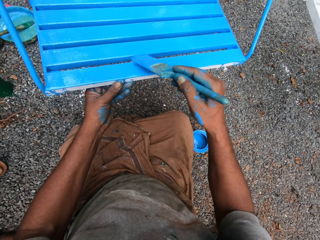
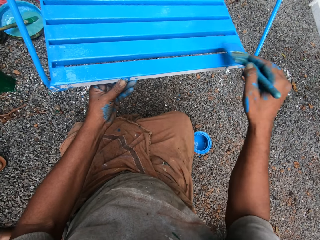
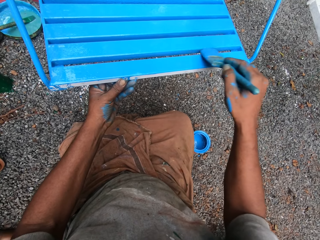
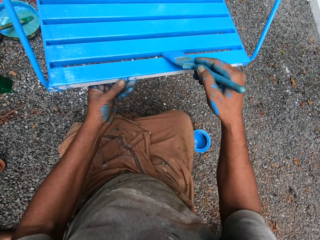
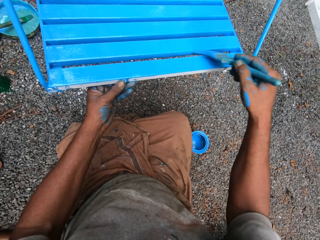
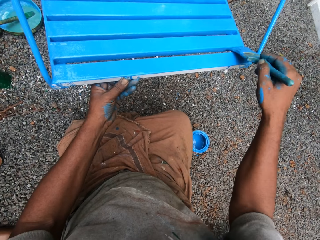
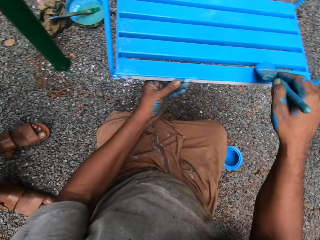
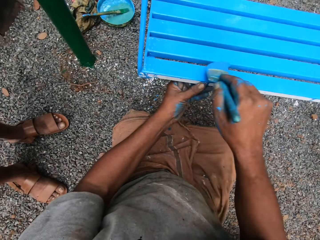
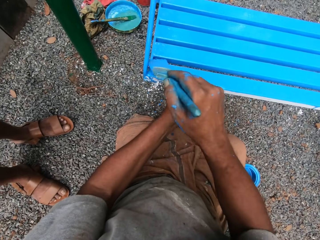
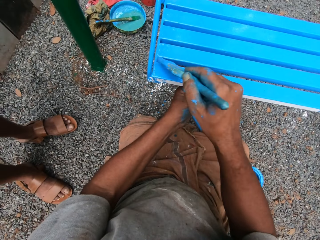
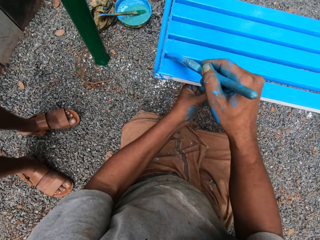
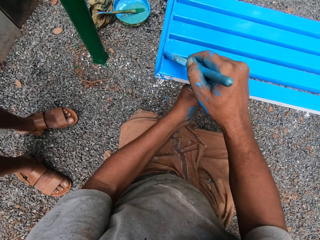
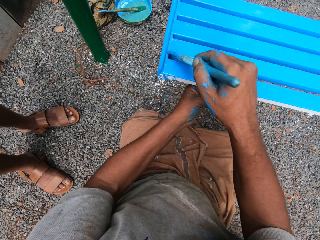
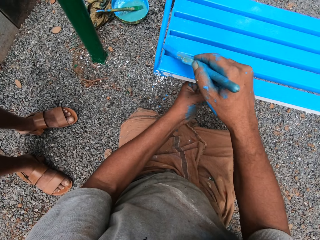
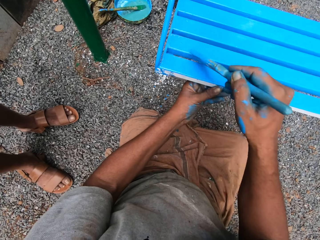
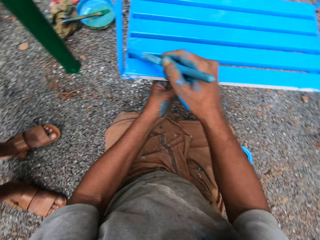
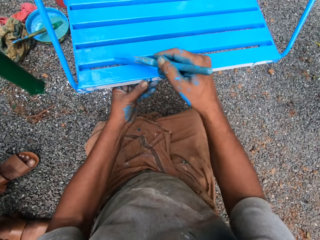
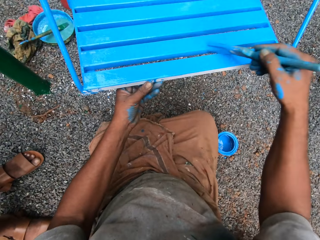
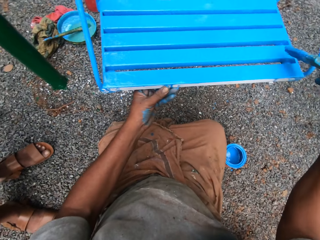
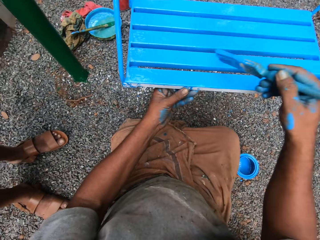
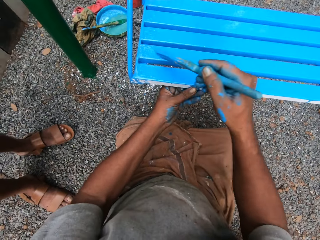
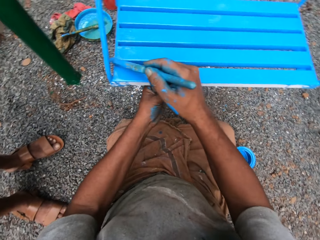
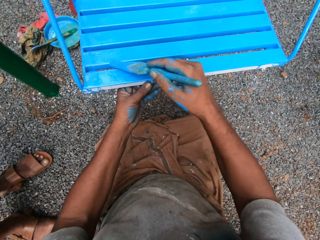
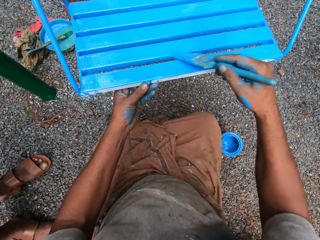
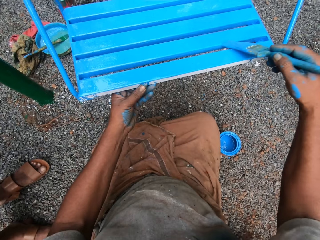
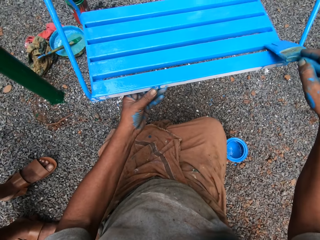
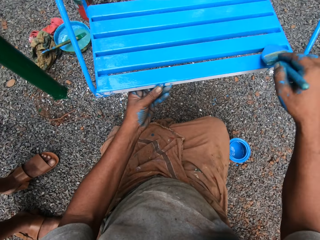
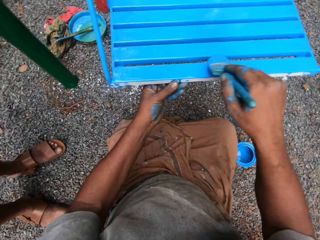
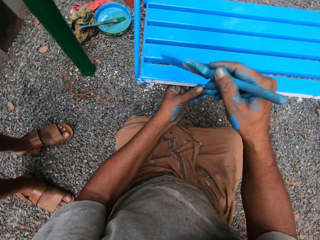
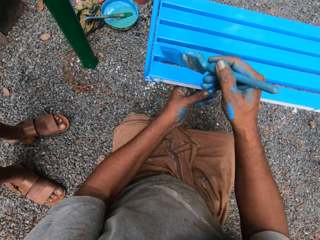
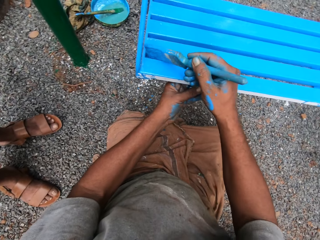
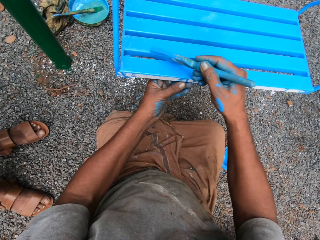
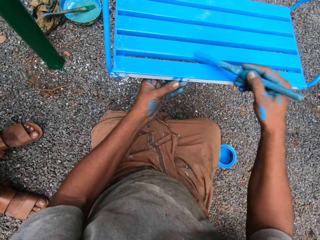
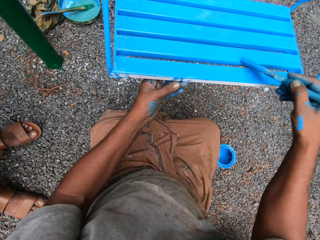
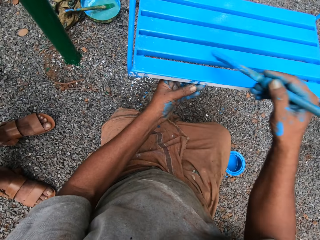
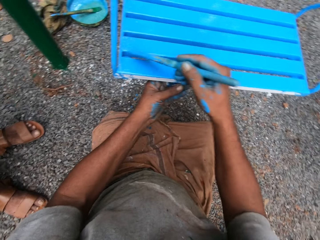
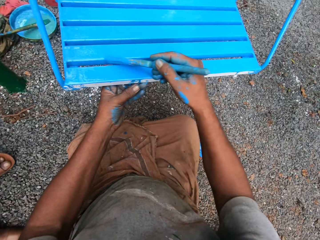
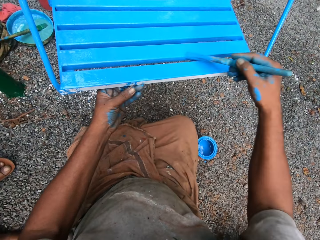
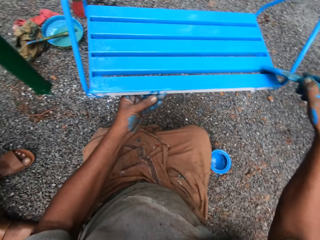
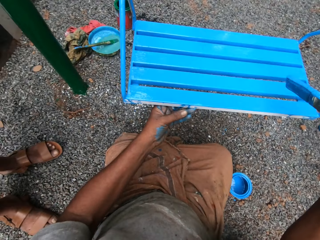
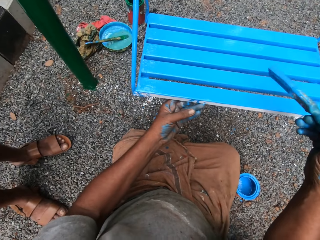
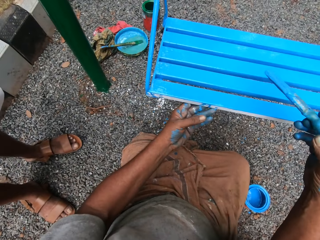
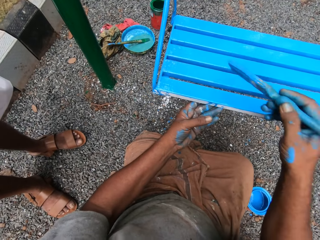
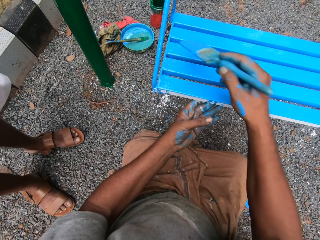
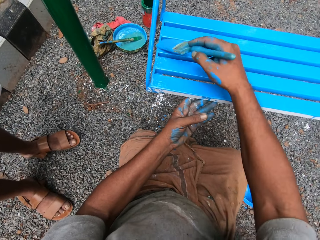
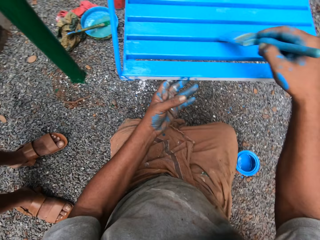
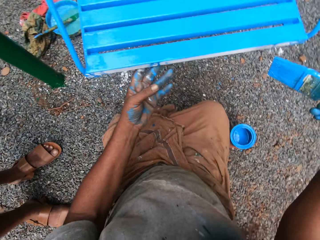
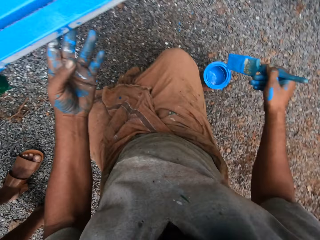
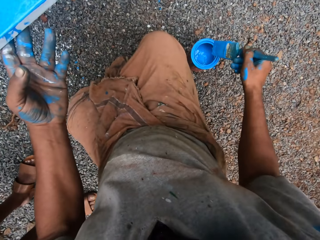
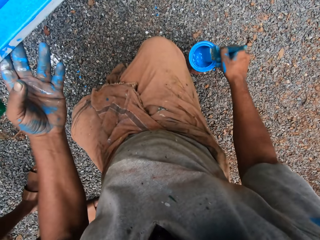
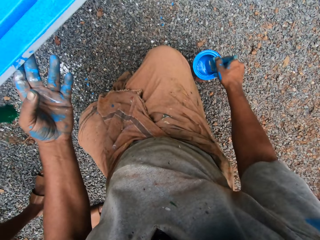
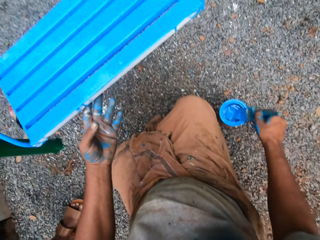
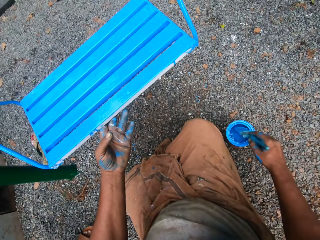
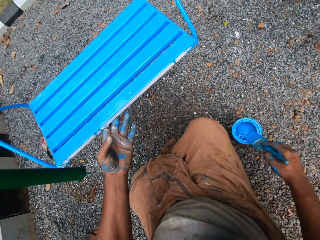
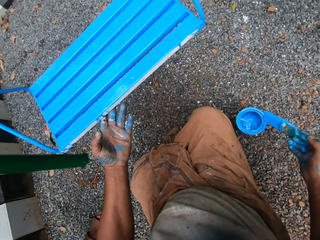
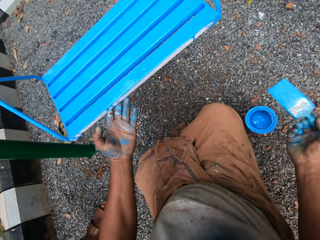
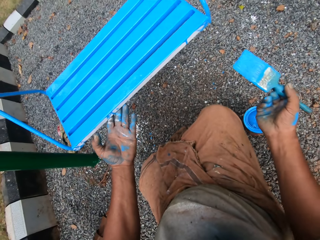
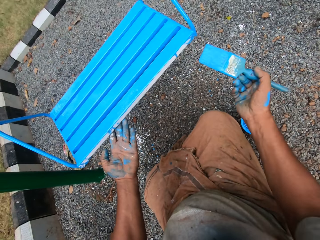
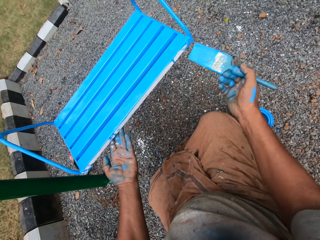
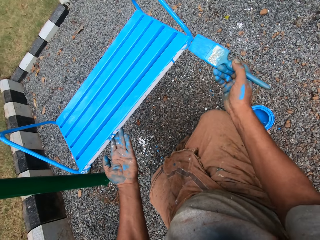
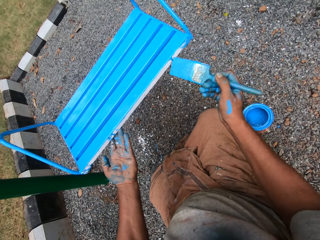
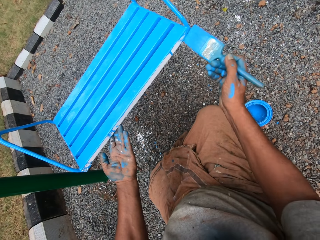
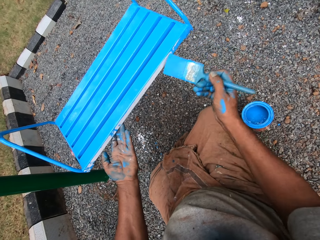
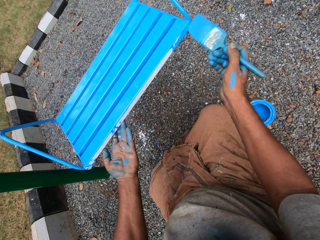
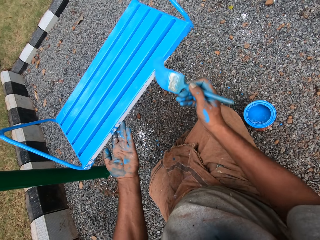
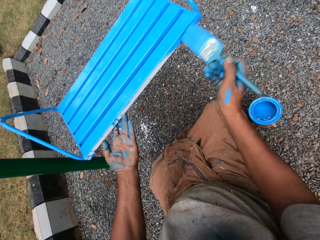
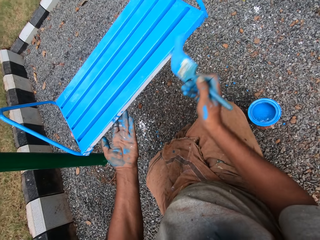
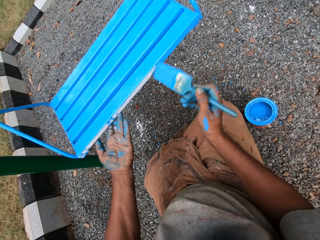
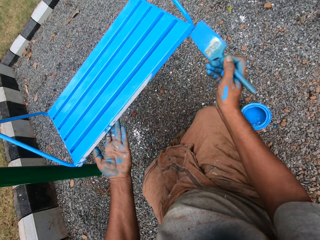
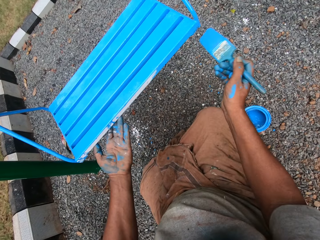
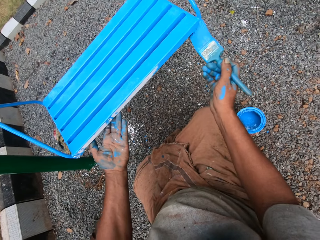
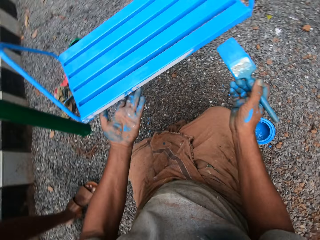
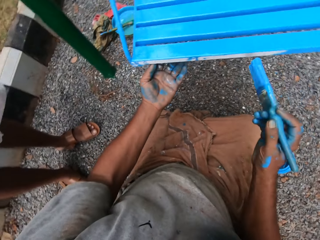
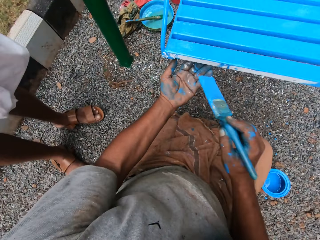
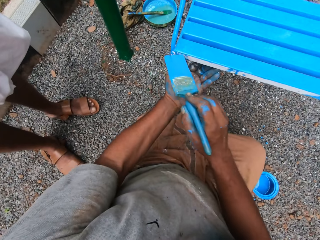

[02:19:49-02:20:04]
The camera wearer dips the paint brush in his right hand into the can of paint on the ground. He wipes the paint brush in his right hand on the edge of the can of paint on the ground. He paints the swing seat on the swing set with the paint brush in his right hand.

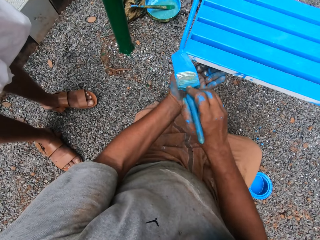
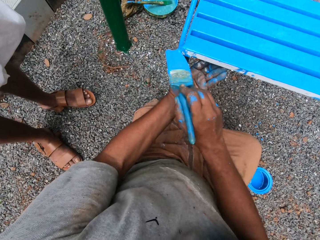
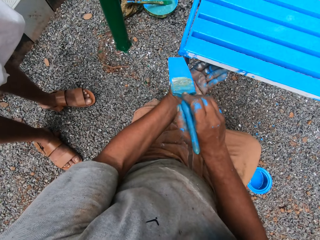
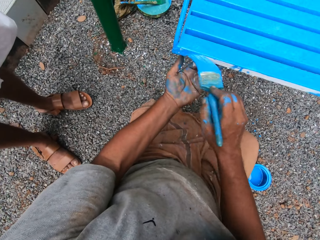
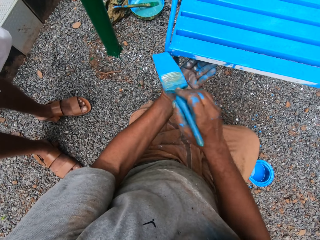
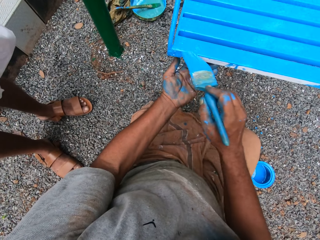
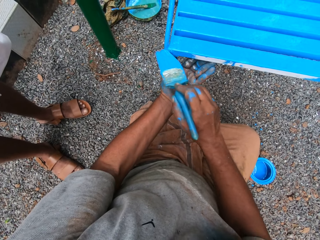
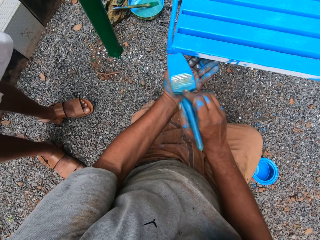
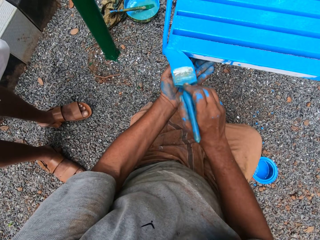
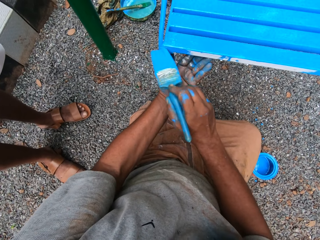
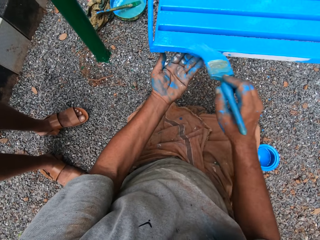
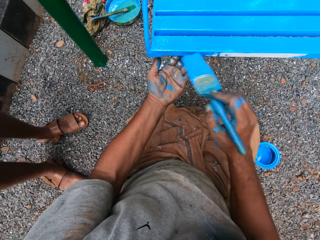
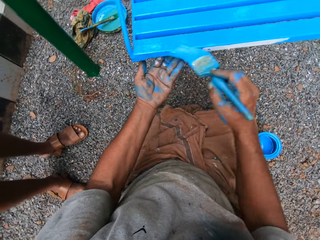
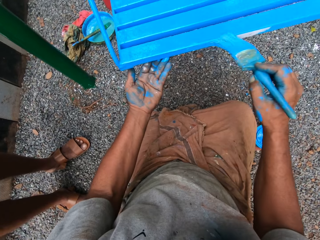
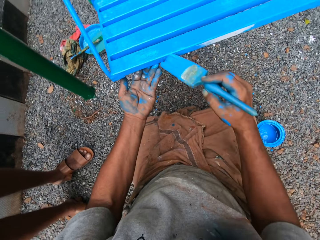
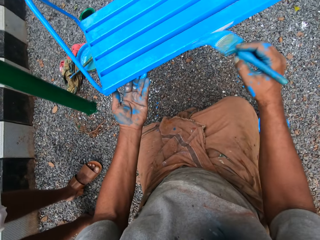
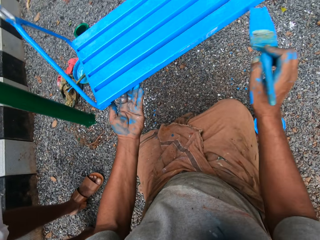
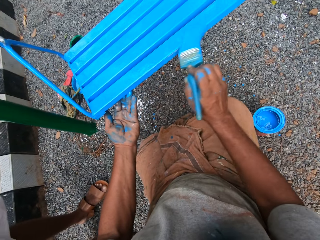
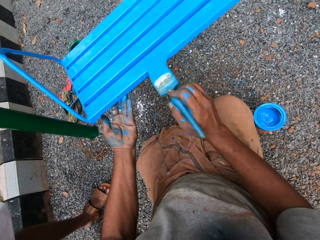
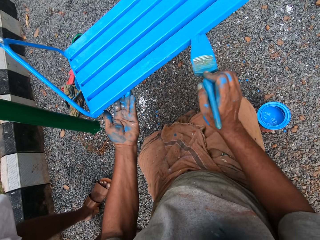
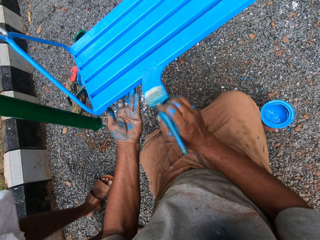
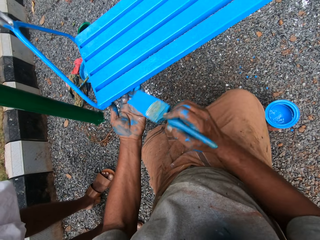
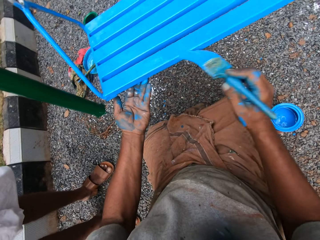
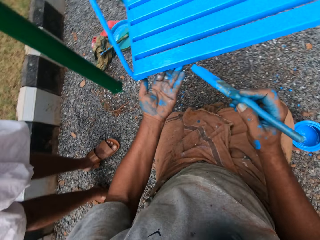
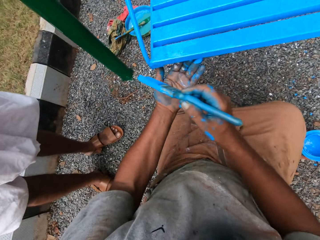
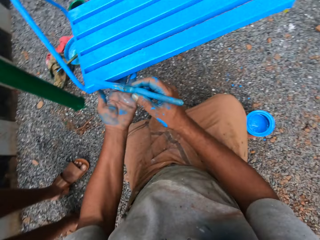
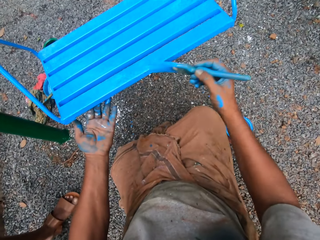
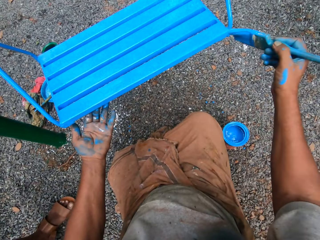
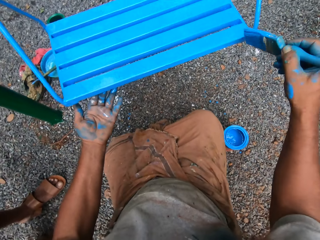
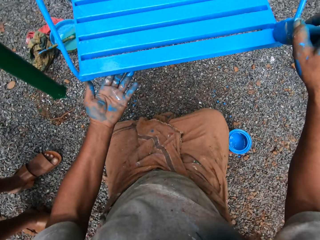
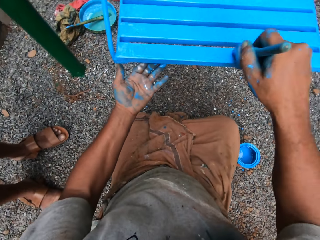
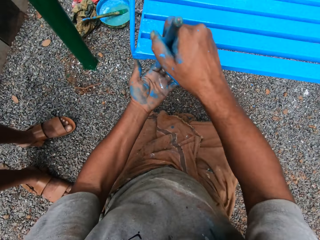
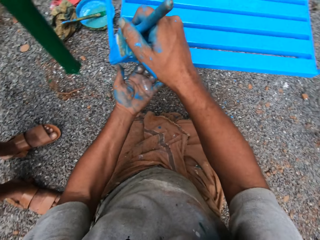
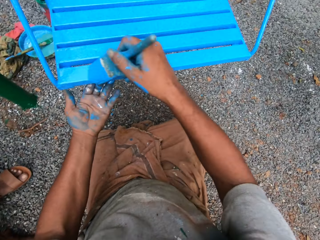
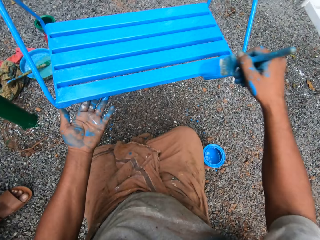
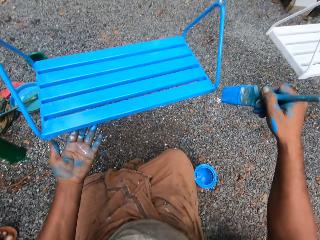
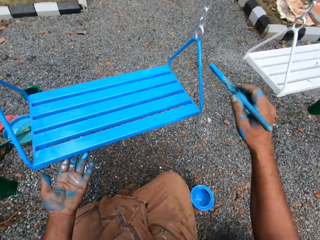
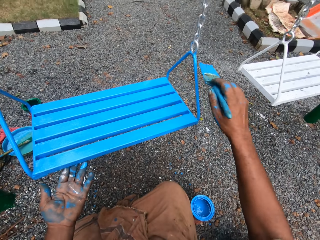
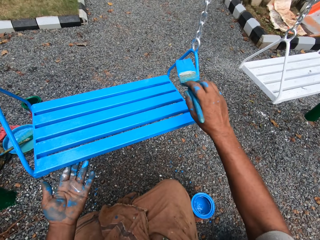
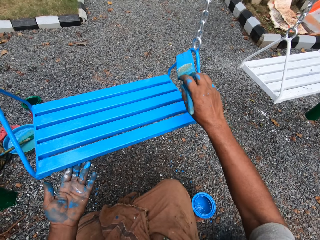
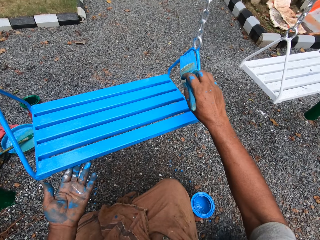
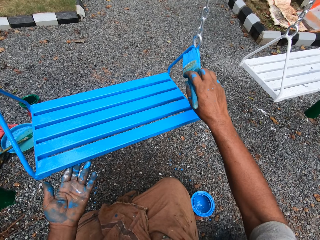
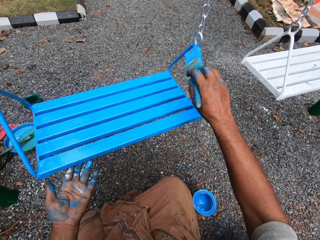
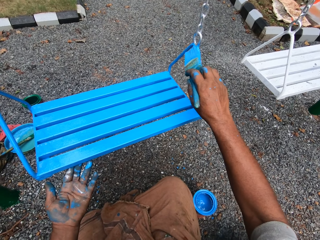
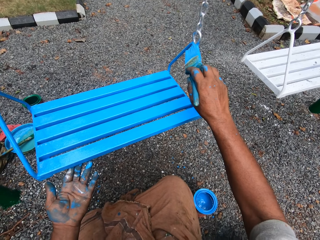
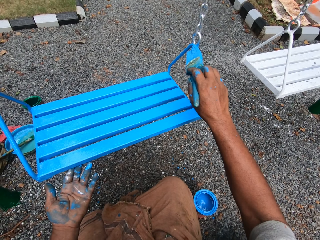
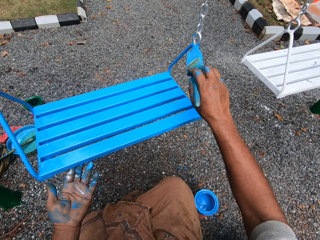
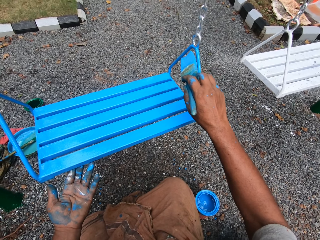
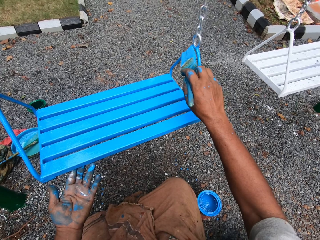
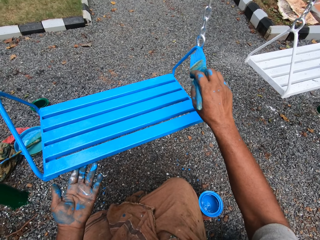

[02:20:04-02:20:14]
The camera wearer paints the swing fastener on the swing set with the paint brush in his right hand.
